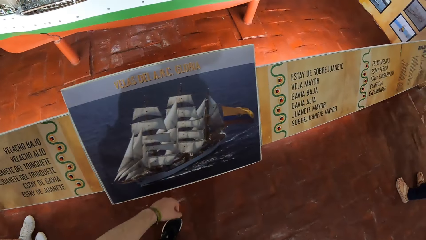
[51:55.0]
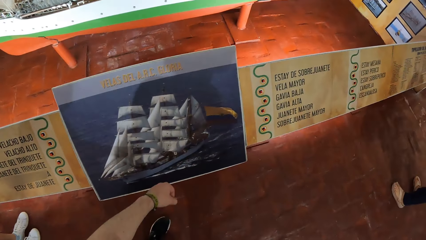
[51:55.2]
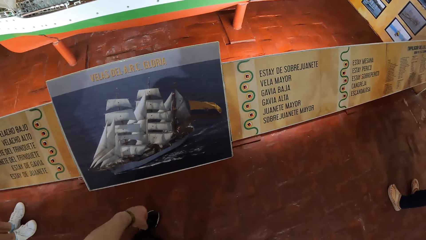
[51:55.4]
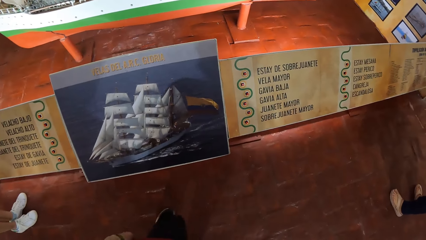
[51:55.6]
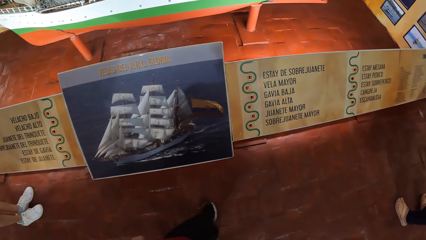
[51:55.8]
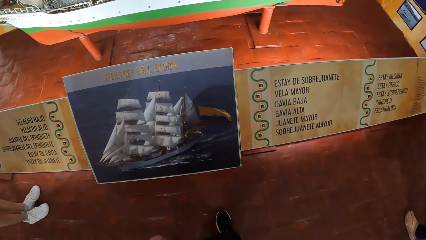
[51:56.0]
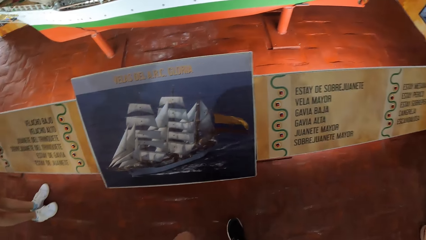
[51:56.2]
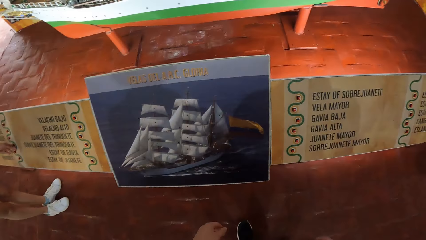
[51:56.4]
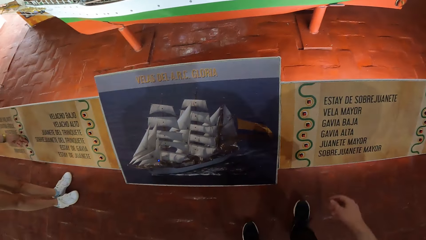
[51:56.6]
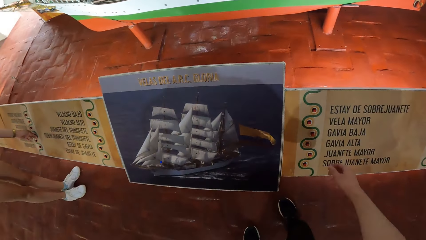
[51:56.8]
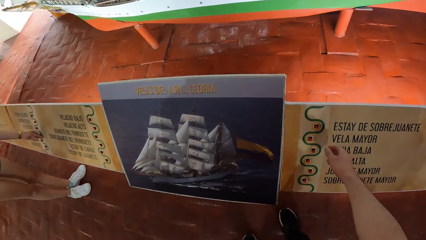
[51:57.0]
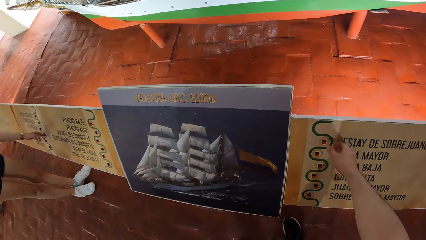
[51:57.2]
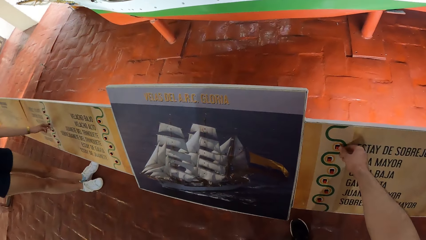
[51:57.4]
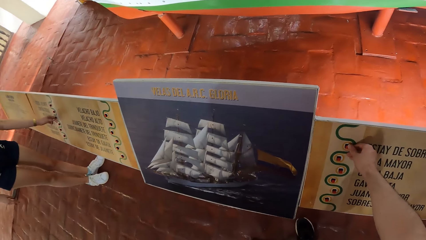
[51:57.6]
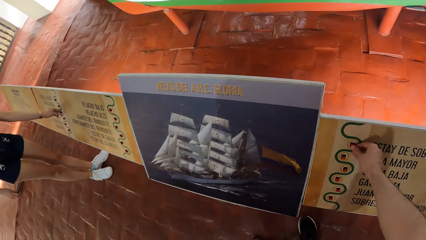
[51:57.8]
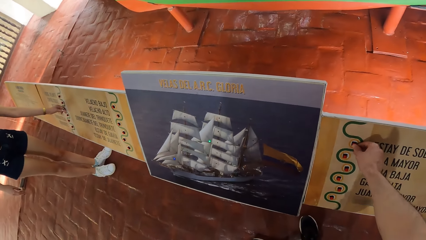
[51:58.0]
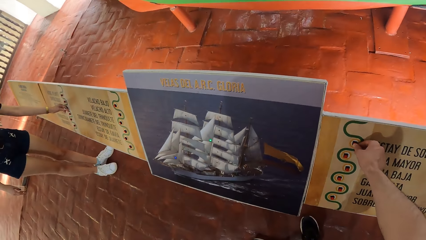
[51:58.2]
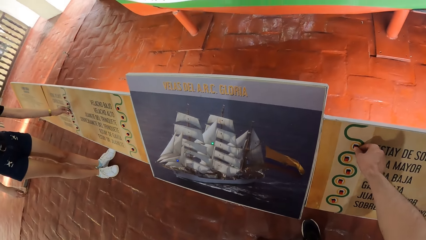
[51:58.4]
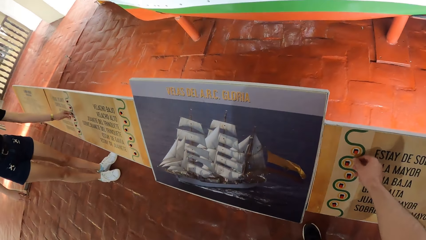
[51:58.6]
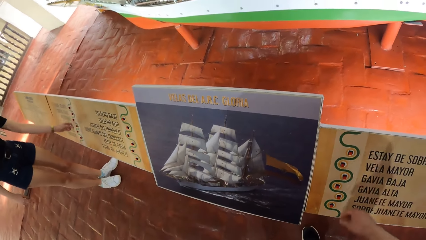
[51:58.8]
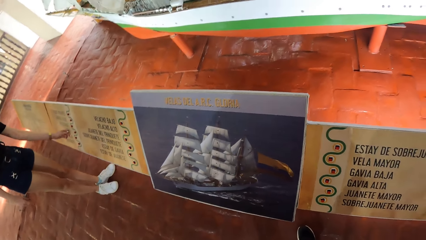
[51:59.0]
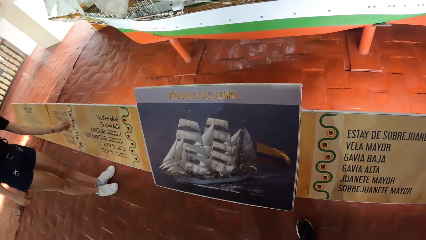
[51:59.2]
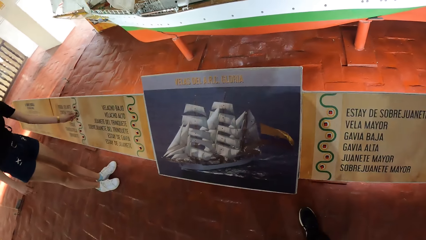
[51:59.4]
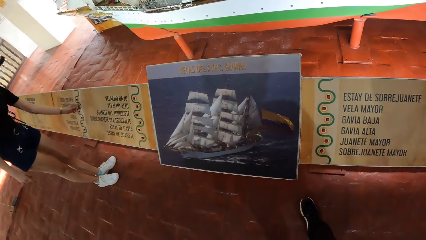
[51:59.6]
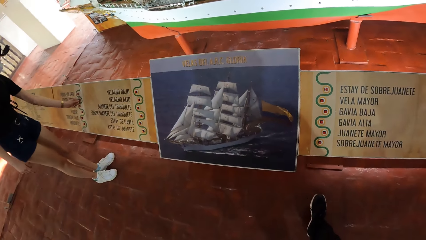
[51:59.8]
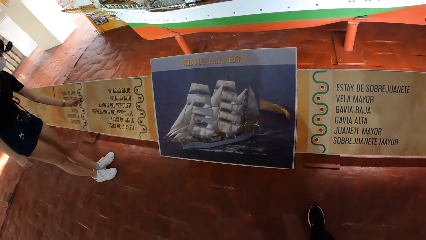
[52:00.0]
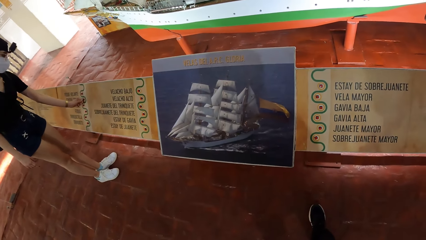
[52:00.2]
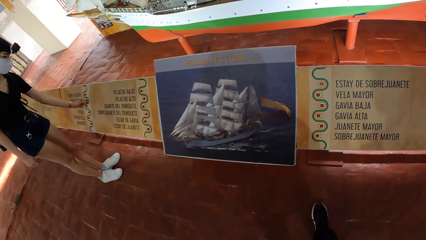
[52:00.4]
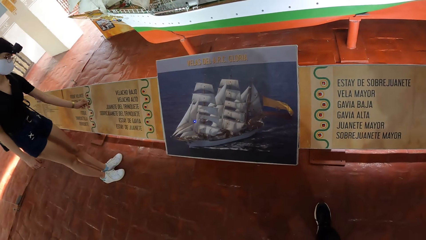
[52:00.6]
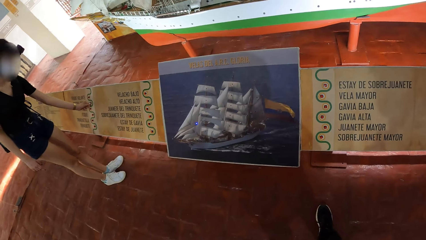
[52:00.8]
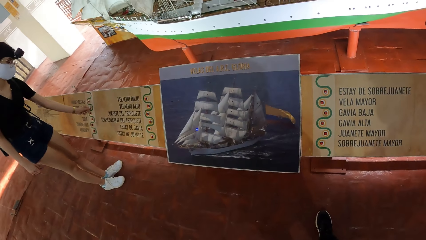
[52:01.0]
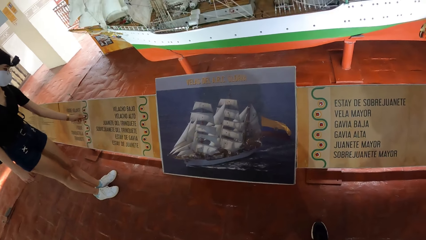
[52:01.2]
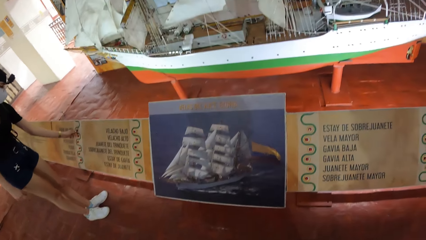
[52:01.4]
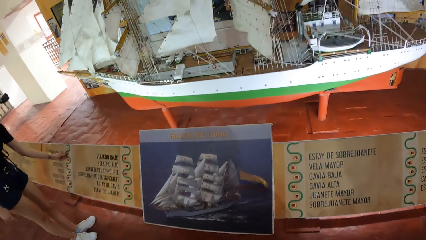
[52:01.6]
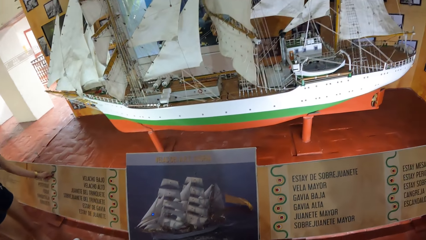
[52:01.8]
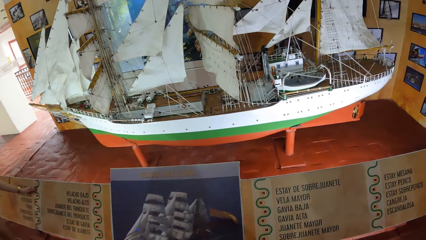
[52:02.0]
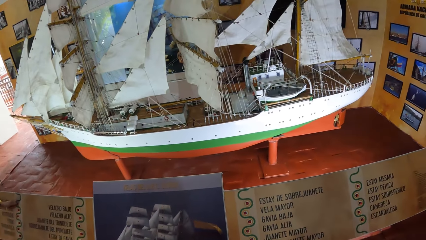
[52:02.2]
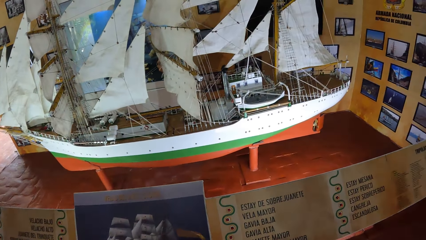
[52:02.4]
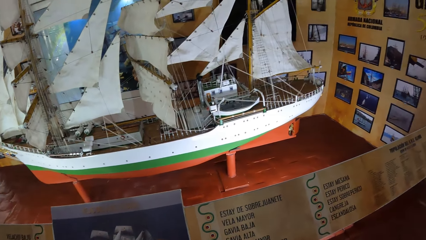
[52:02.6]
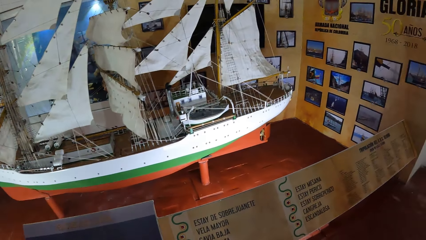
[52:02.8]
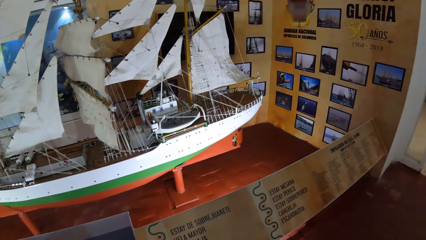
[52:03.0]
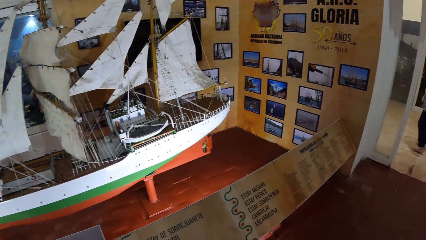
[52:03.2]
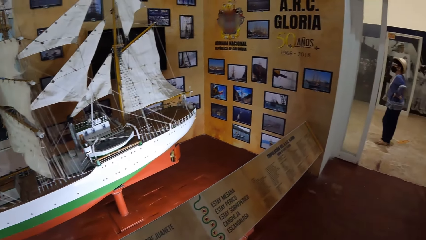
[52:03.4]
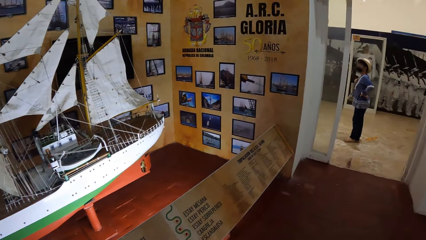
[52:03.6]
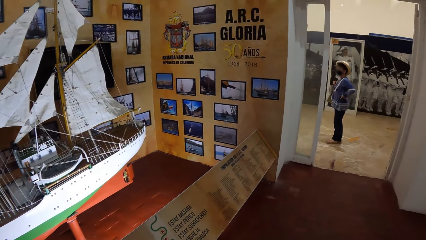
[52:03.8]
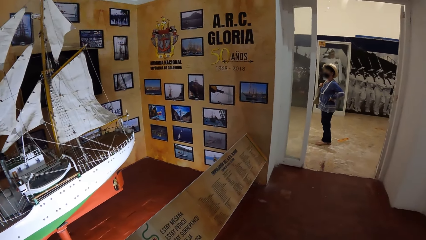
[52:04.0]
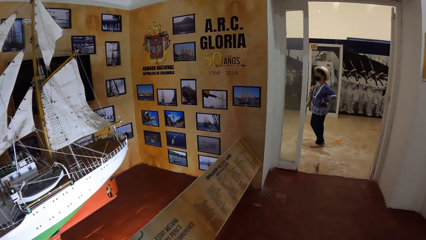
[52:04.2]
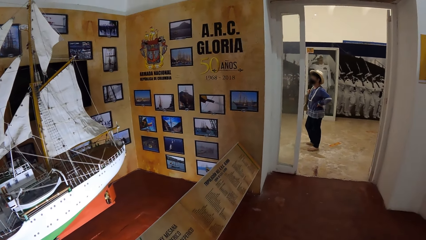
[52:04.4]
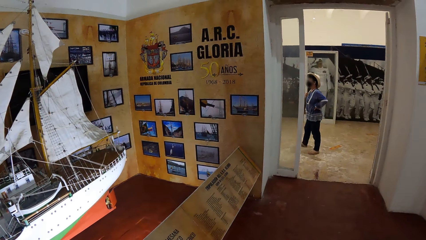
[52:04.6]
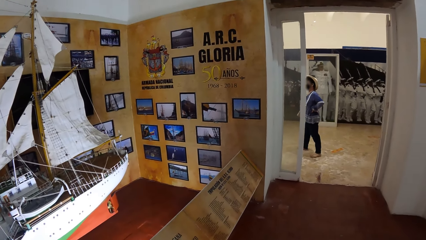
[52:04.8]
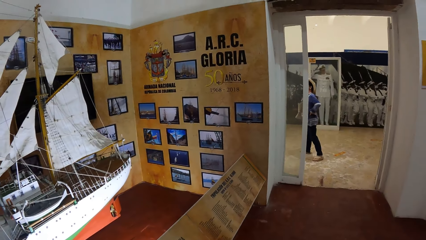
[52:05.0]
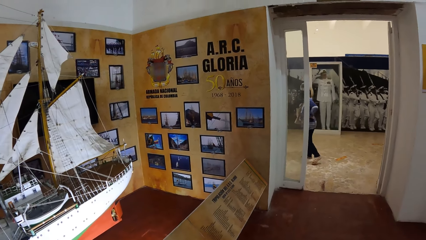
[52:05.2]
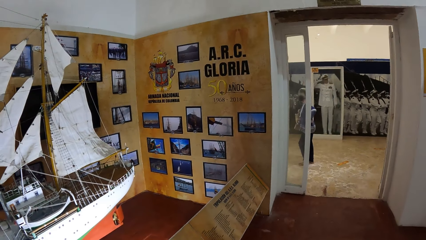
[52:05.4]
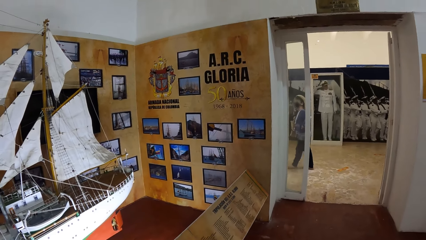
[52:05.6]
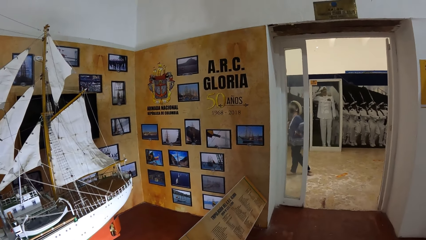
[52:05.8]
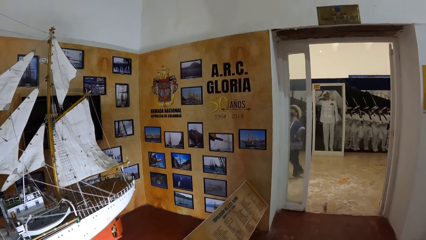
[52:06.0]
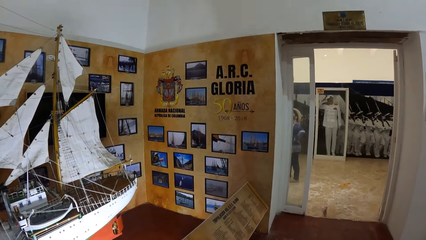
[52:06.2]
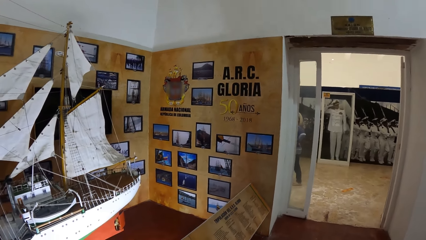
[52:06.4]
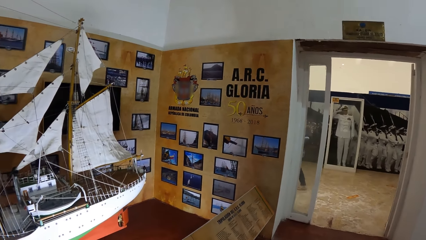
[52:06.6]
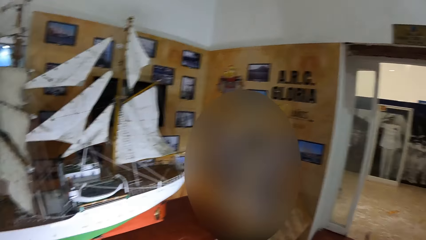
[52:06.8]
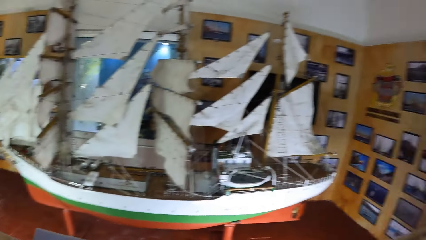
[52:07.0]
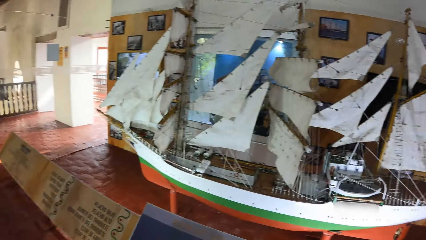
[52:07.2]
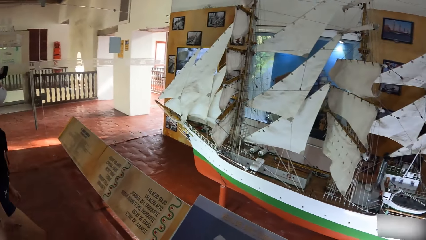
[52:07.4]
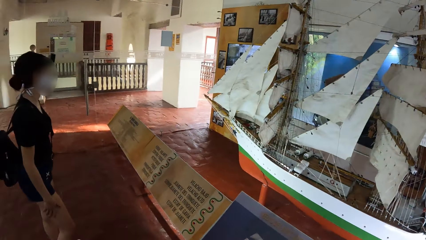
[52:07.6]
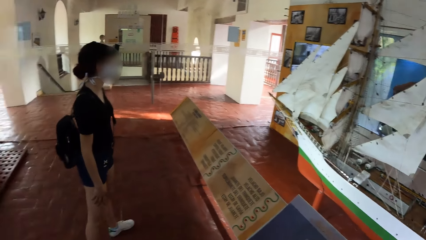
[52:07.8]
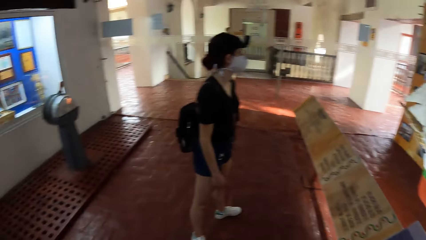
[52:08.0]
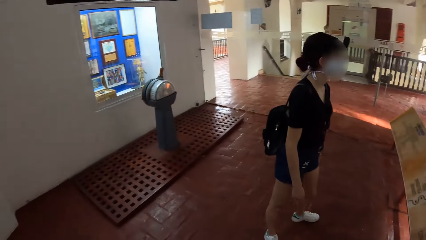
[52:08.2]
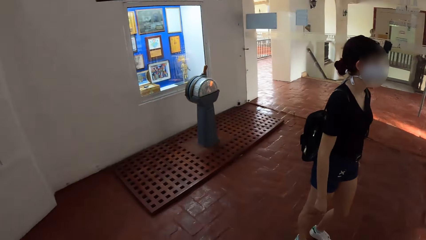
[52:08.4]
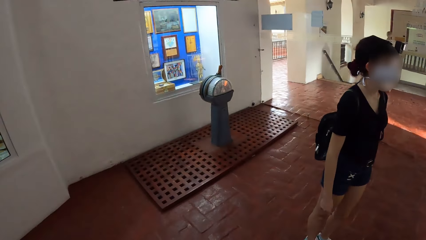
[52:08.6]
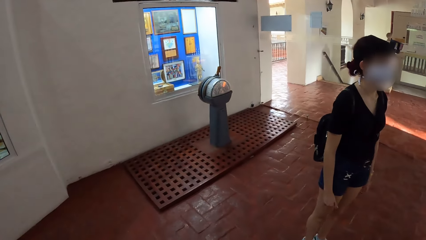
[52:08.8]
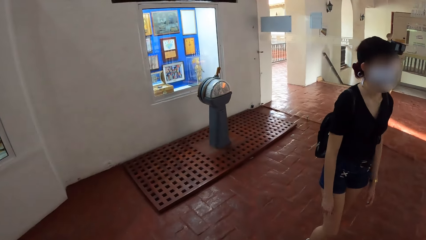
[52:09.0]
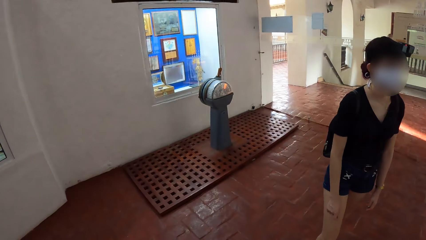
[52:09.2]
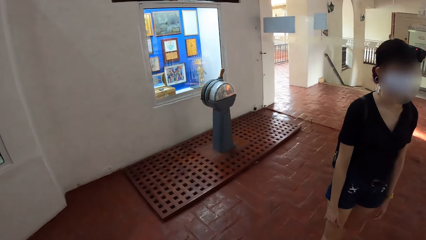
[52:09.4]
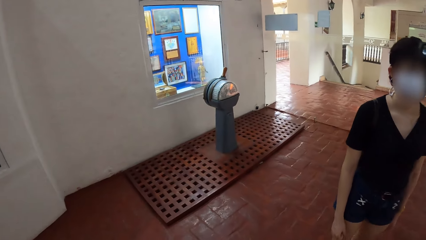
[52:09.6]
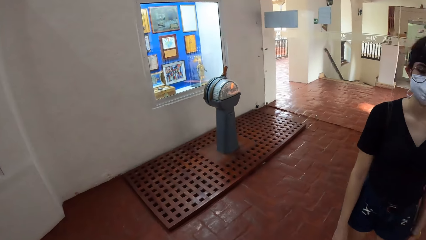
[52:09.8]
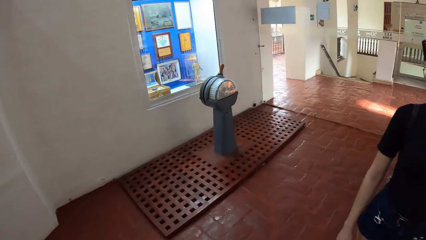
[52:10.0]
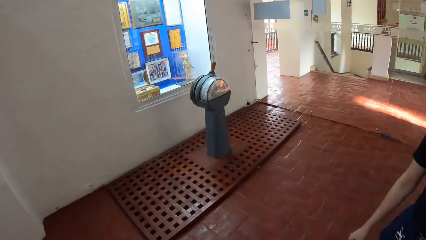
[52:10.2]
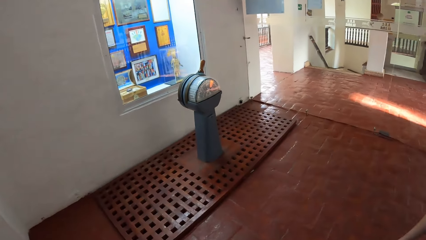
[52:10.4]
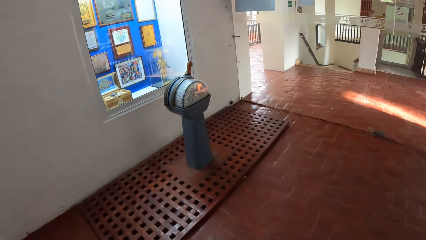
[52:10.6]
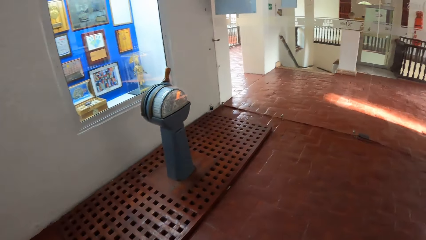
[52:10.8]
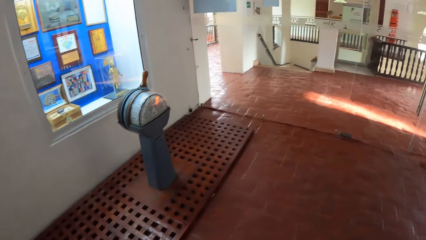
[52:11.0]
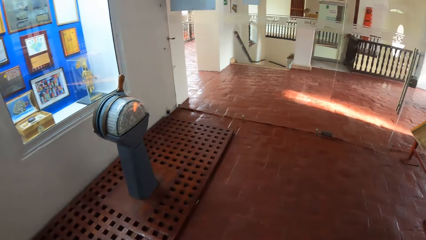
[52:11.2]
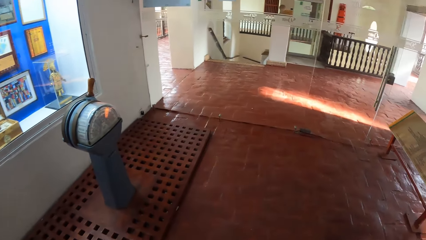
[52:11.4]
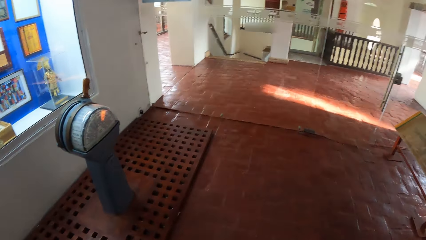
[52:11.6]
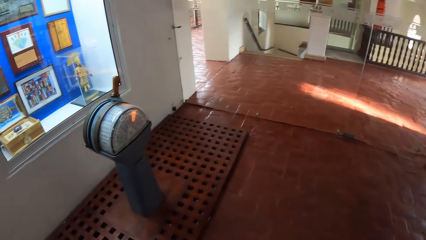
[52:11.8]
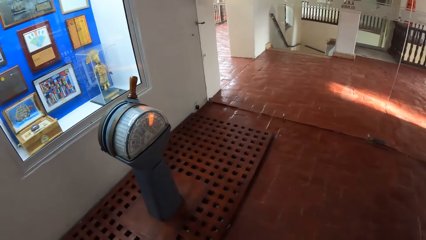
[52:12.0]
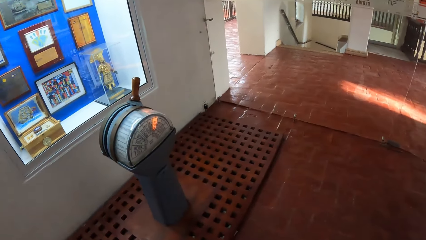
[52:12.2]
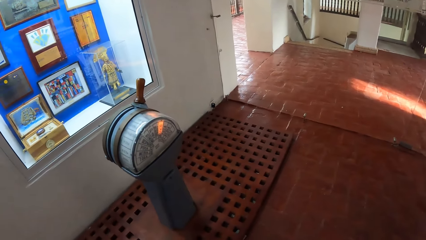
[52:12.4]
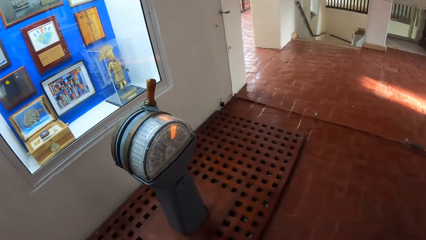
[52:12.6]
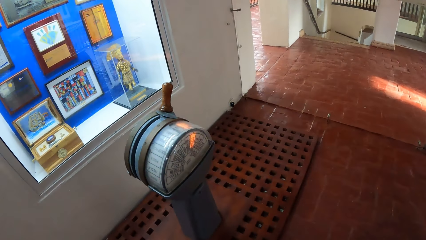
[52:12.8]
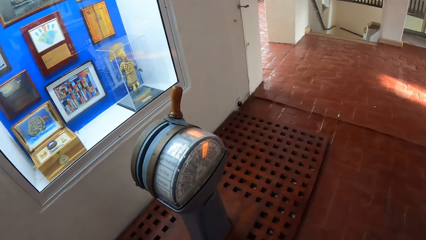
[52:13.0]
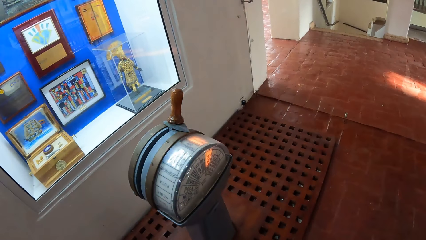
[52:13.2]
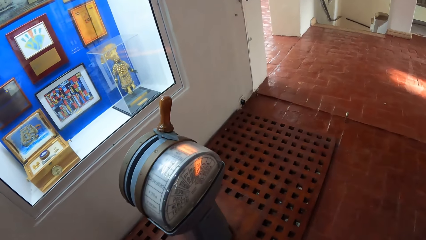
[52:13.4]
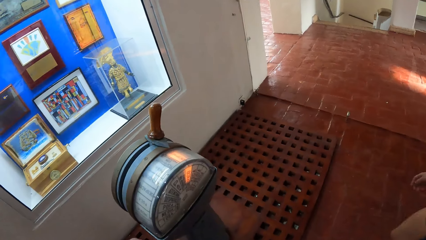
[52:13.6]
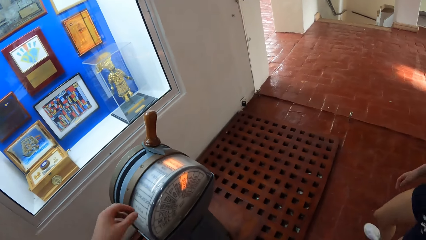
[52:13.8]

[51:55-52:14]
The camera wearer walks around. A woman touches a button on a board in the museum with her left hand. The camera wearer touches a button on the board in the museum with his right hand. He walks around. Another lady walks around. The camera wearer looks around. He moves around.
